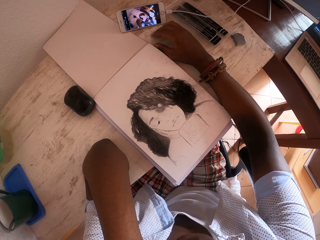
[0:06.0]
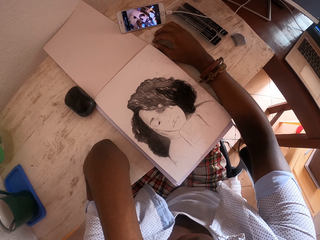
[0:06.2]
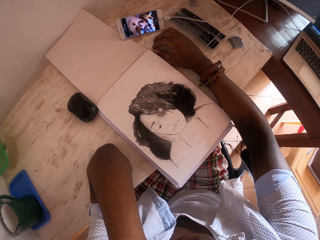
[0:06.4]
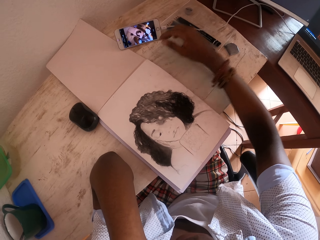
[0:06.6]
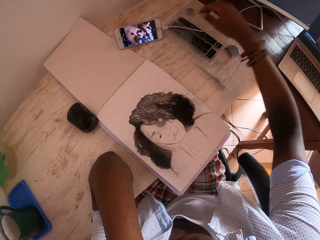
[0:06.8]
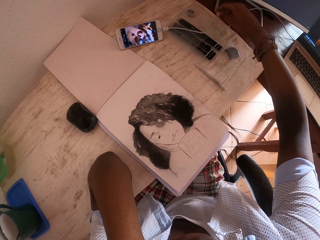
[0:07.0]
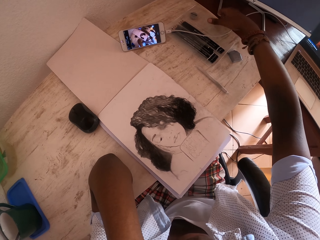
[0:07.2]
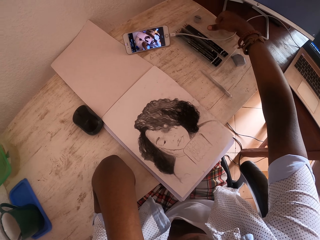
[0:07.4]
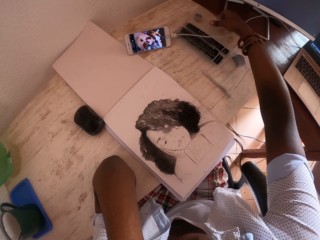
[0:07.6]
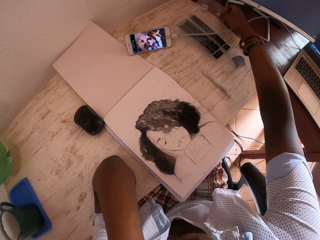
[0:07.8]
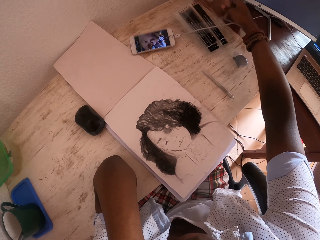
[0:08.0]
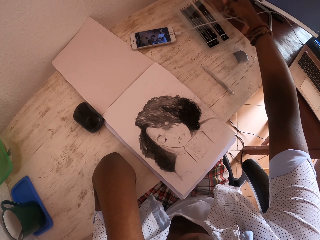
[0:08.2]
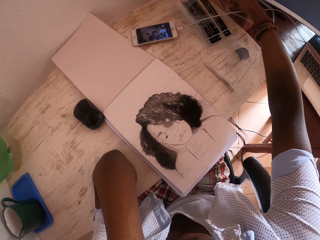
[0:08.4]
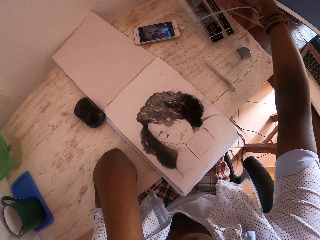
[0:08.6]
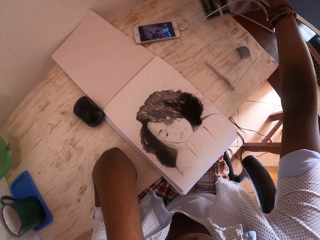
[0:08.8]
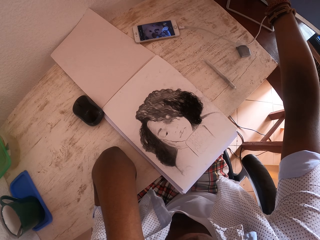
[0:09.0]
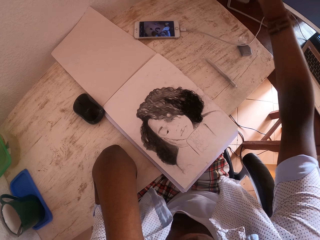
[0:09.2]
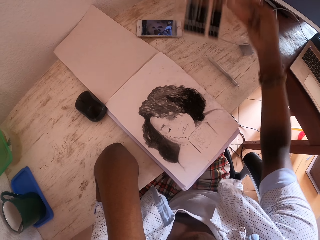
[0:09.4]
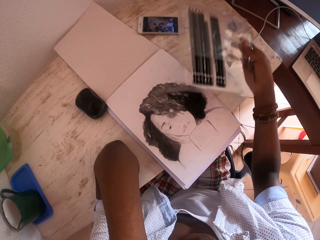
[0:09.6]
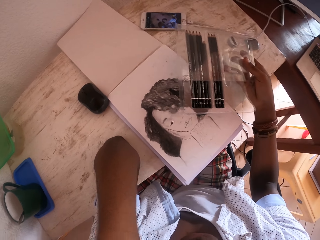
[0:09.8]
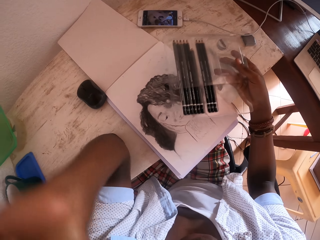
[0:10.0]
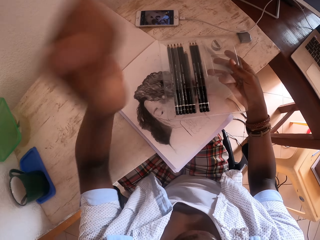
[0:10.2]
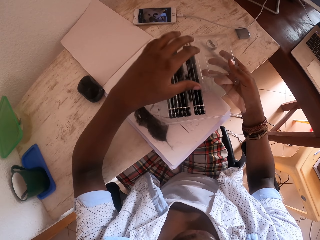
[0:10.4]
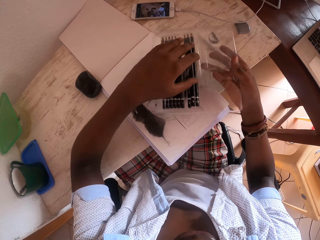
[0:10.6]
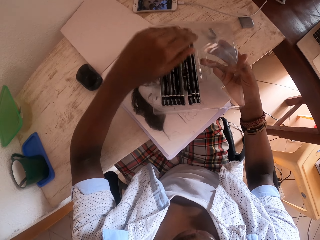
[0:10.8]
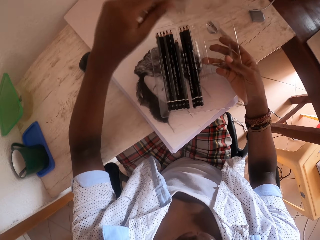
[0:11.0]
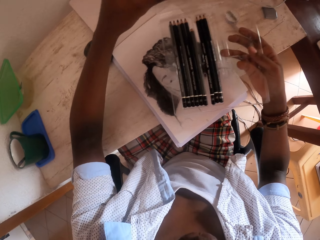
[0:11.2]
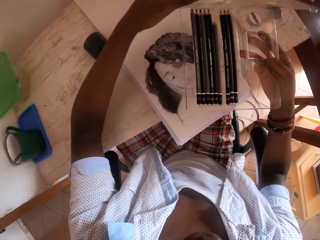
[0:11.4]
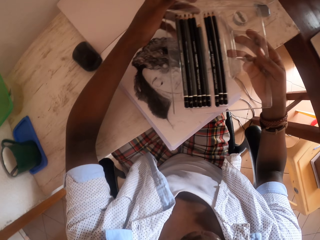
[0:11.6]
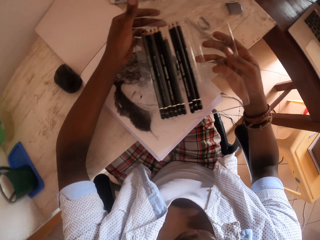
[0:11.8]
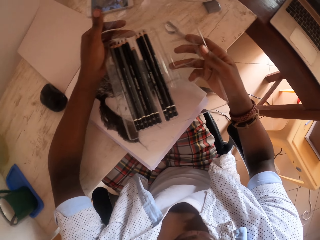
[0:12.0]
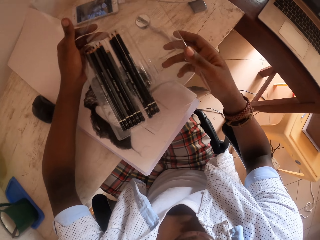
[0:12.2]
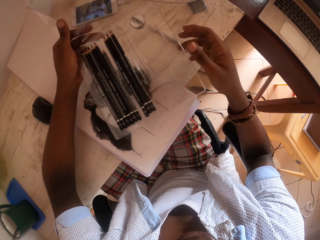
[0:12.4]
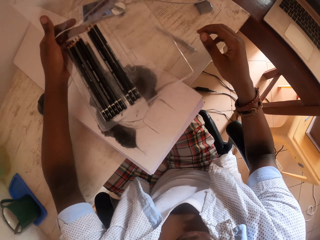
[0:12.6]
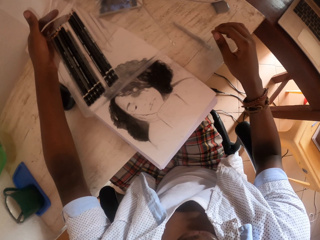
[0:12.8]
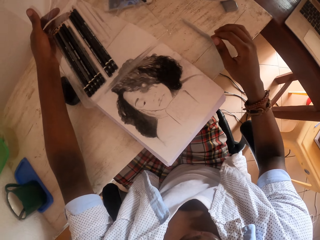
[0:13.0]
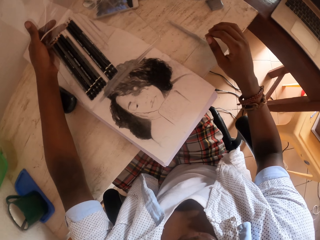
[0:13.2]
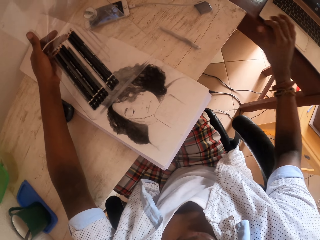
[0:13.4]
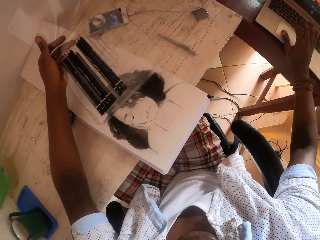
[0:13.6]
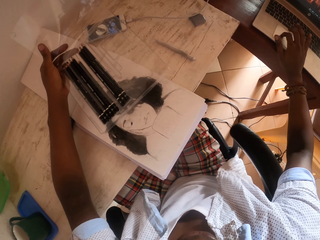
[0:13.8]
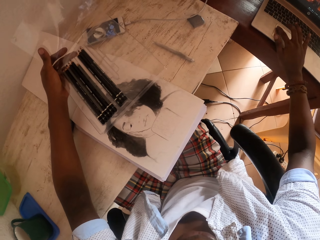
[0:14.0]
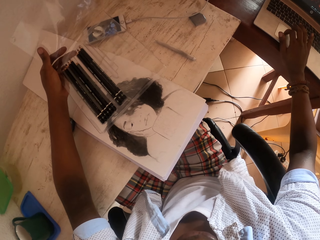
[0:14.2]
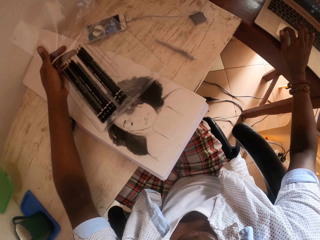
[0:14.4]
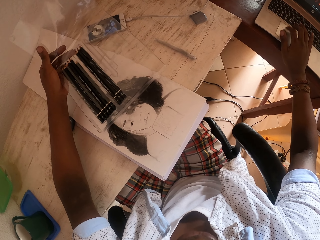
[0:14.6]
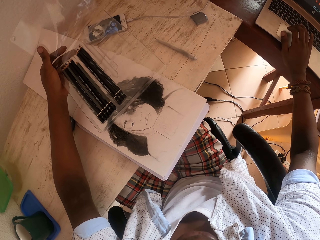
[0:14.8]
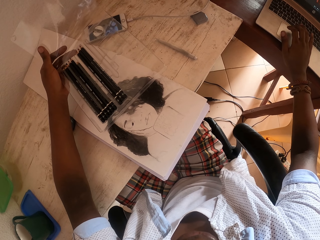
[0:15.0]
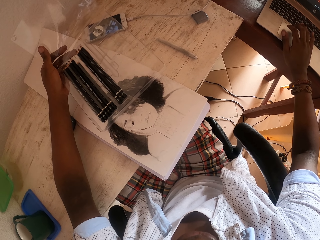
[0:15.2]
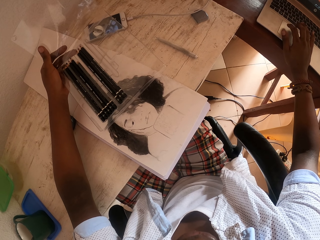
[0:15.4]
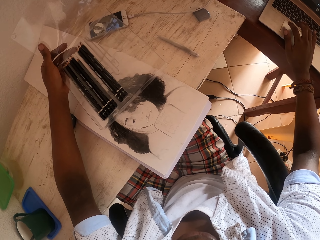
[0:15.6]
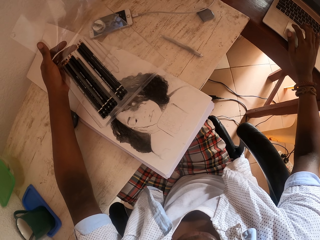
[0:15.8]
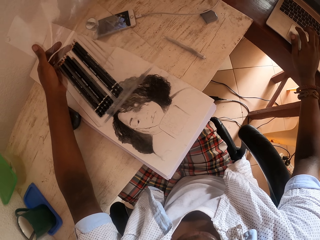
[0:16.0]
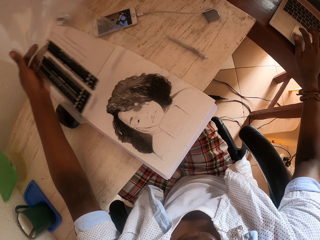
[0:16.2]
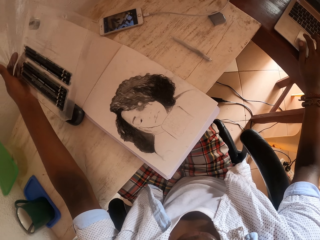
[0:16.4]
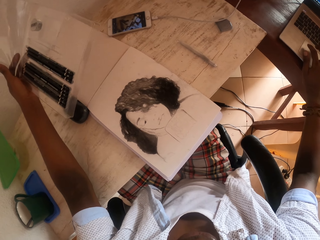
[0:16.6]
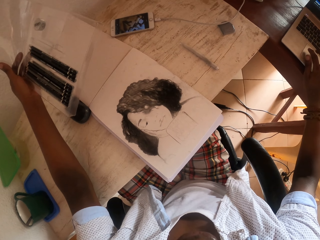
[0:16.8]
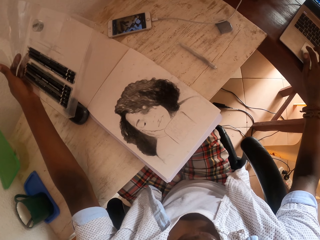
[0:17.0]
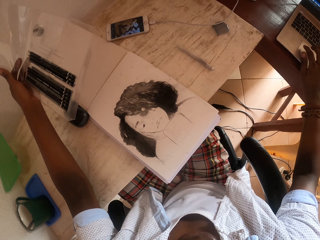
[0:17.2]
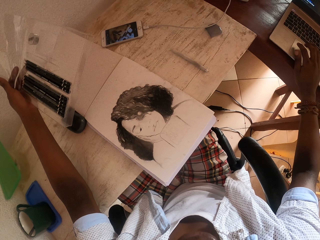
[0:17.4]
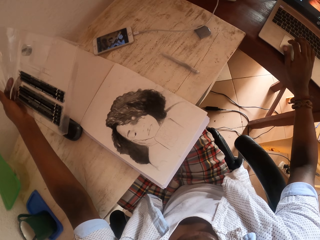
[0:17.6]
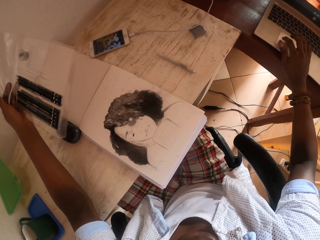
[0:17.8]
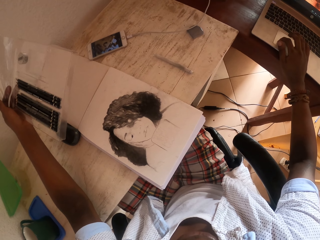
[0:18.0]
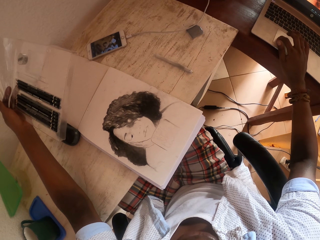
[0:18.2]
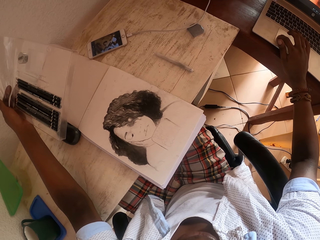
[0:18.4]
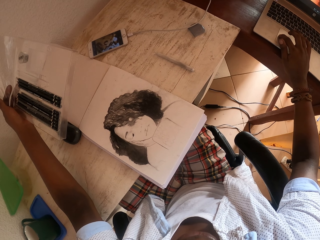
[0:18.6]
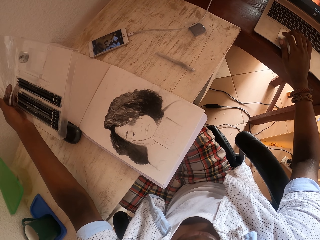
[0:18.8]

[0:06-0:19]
The camera wearer raises the right hand. They pick the drawing pencils from the table with the right hand. They open the wrap or packet with the left hand. They use the laptop with the right hand.

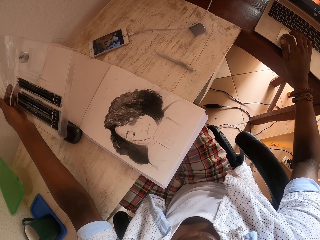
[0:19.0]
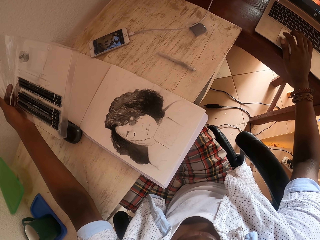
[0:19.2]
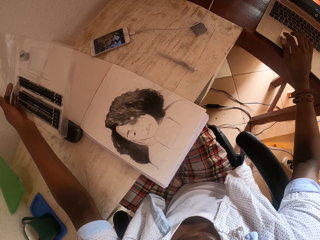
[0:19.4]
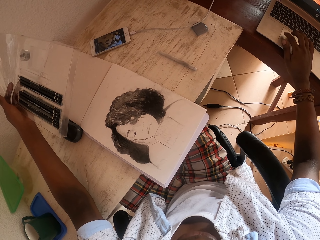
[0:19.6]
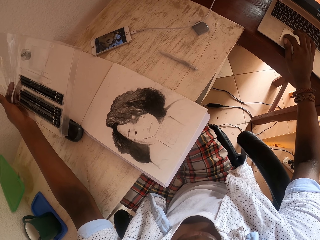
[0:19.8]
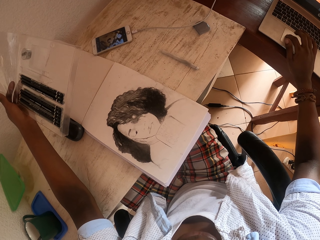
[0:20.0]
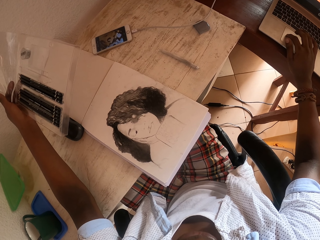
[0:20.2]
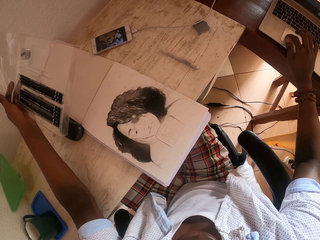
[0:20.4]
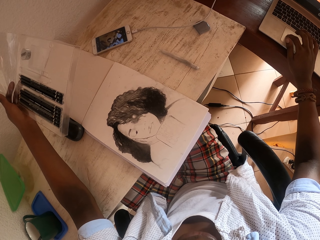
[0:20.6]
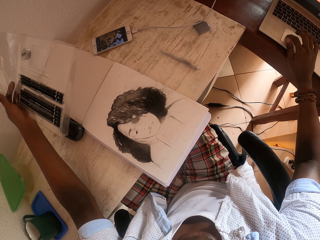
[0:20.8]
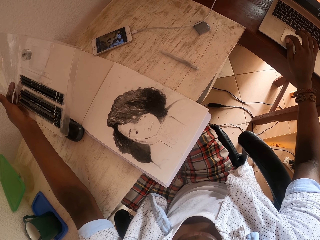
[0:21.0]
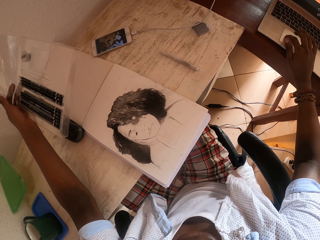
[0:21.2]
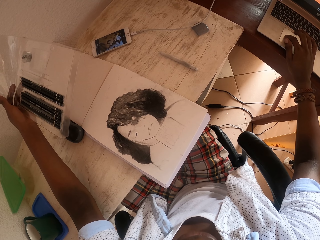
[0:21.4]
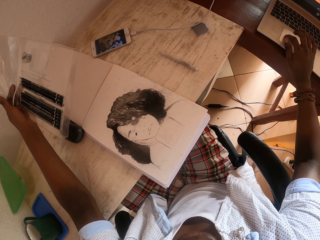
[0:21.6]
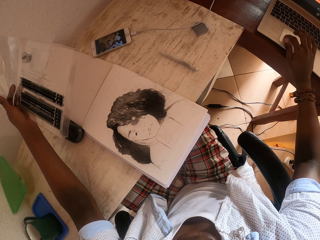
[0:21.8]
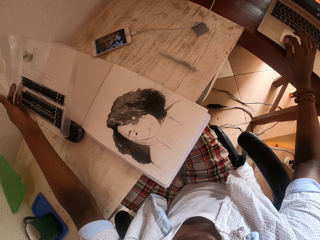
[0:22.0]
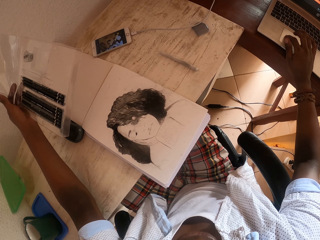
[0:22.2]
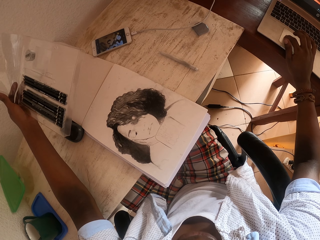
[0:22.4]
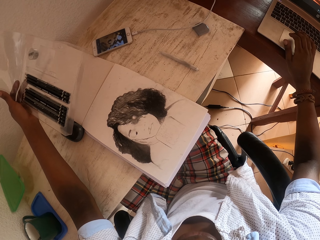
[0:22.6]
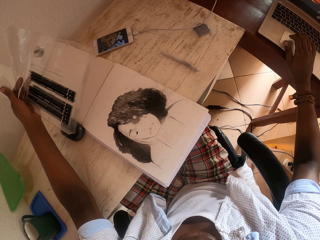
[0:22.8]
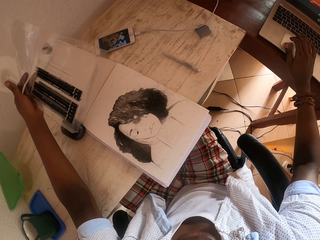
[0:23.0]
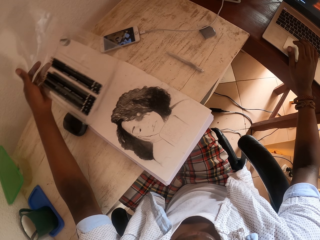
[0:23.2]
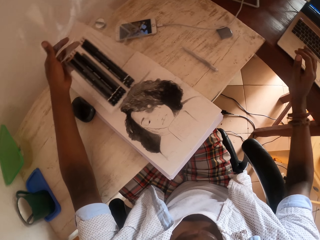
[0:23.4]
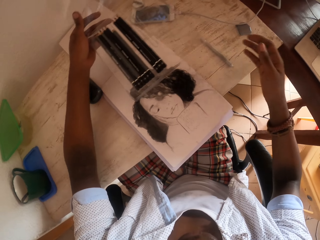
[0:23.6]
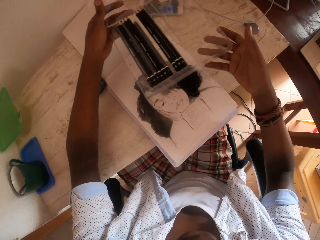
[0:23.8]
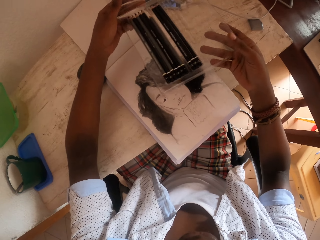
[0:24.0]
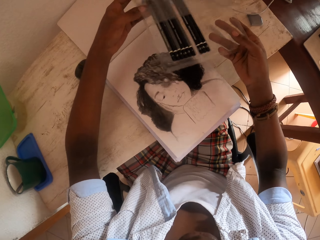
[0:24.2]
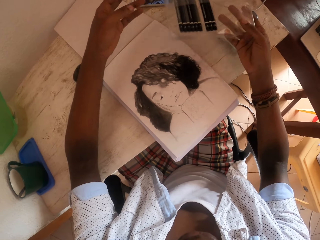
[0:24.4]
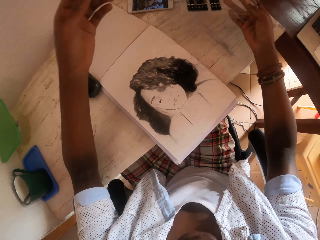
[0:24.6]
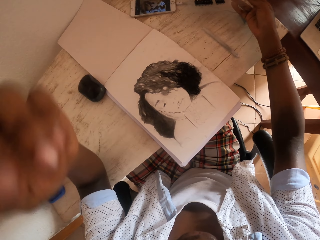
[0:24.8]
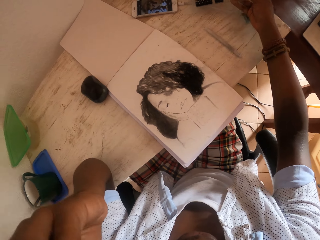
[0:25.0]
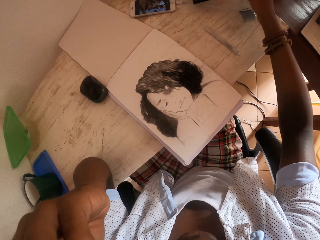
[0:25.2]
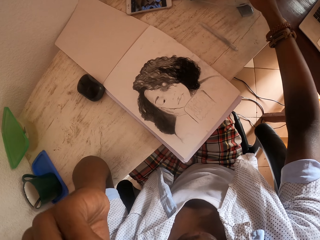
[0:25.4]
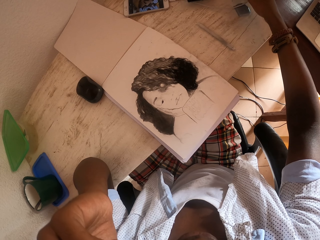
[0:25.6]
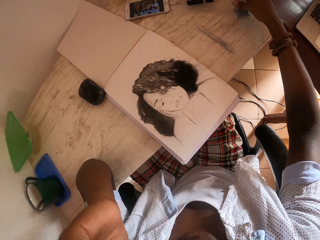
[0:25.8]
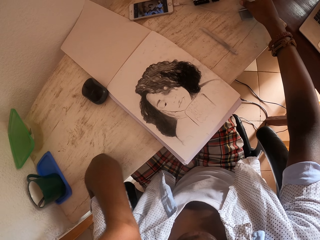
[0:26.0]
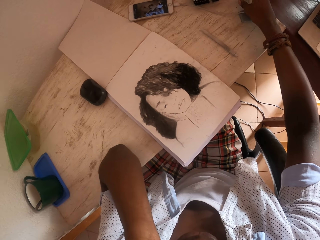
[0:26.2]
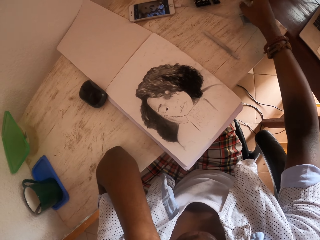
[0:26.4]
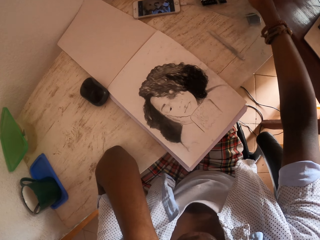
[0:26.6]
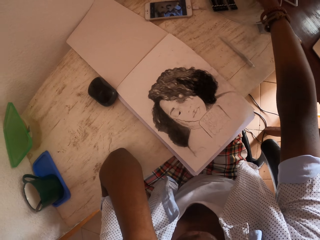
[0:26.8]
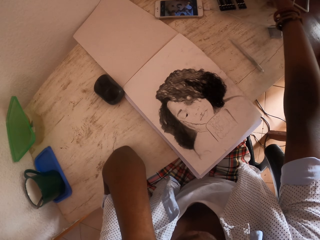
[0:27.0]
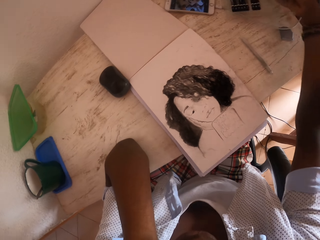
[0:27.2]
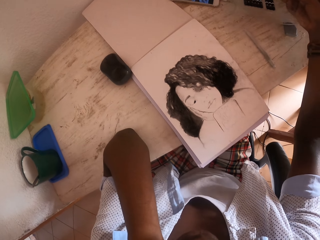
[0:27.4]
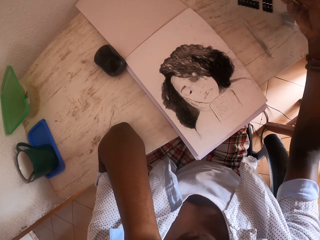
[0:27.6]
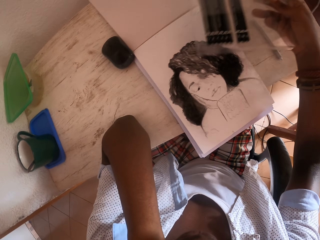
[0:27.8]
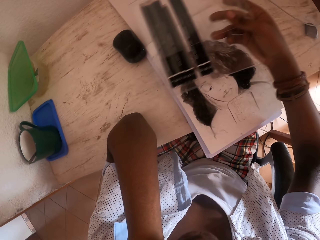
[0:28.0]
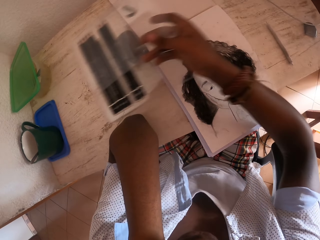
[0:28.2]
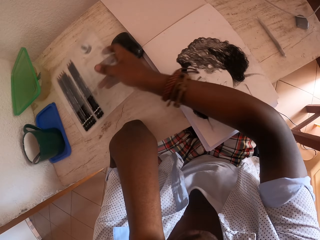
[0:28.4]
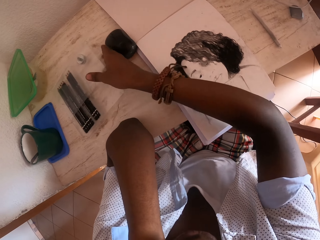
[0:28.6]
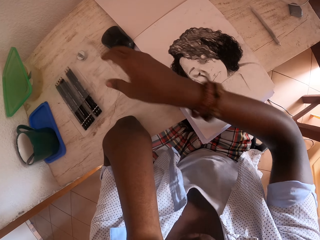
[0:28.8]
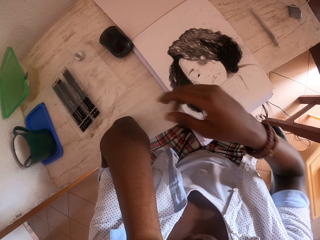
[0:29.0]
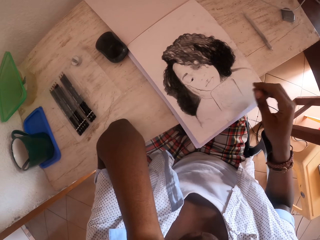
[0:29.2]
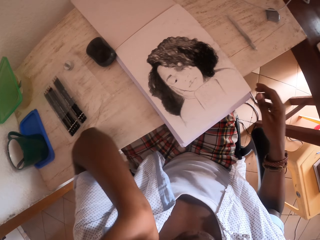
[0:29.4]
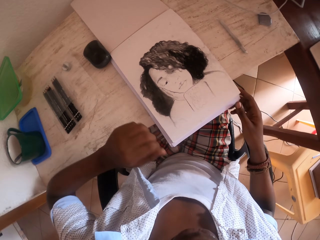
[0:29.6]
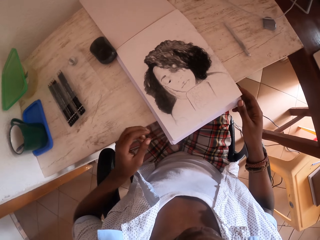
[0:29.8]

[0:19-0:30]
The camera wearer puts the colored pencils on the table. They hold the packet in both hands and raise the left hand. They hold the packet in the right hand. They drop the packet in the right hand on the table.
